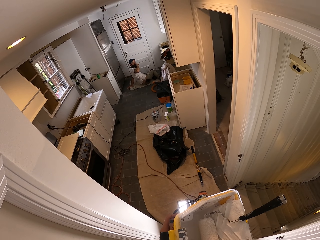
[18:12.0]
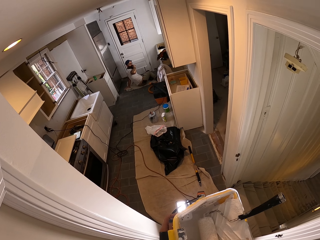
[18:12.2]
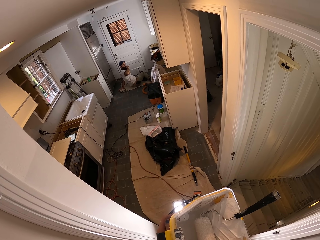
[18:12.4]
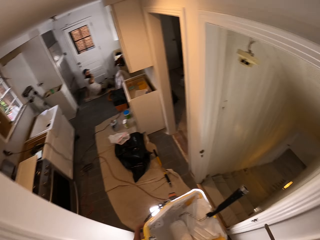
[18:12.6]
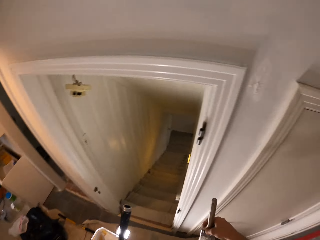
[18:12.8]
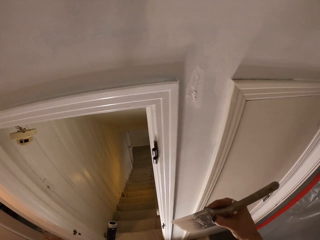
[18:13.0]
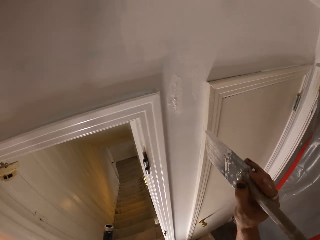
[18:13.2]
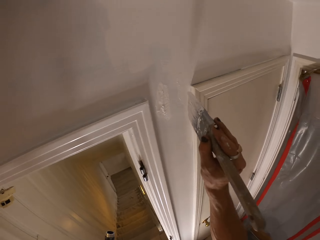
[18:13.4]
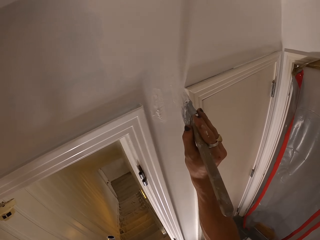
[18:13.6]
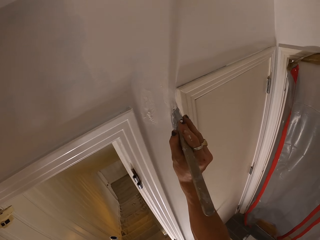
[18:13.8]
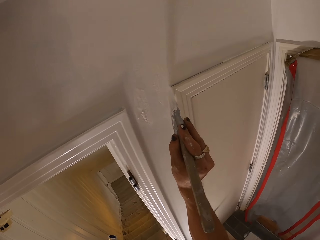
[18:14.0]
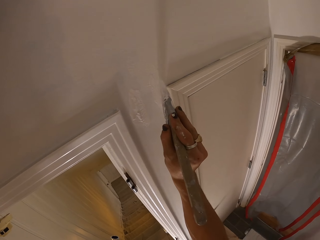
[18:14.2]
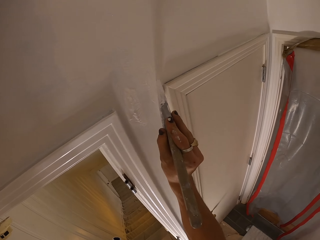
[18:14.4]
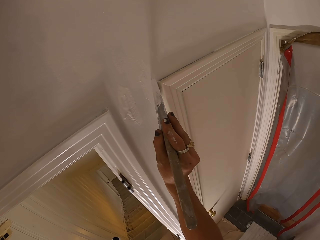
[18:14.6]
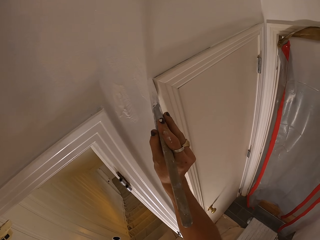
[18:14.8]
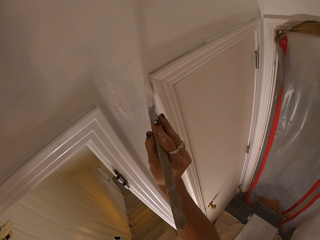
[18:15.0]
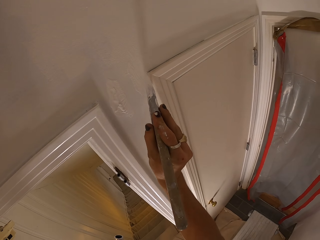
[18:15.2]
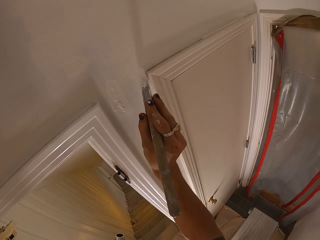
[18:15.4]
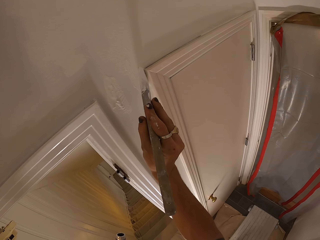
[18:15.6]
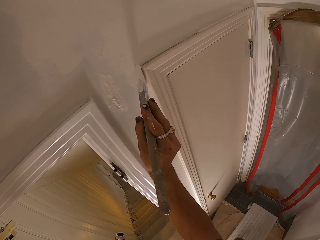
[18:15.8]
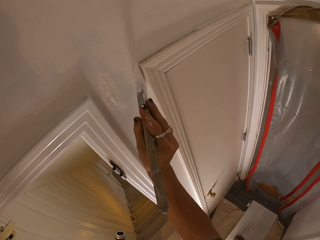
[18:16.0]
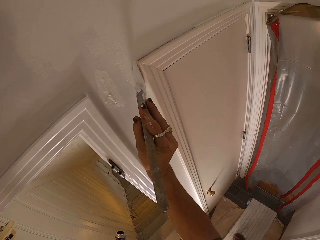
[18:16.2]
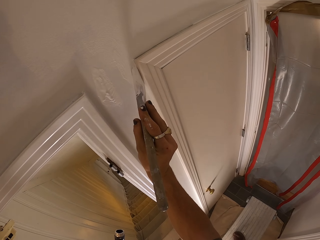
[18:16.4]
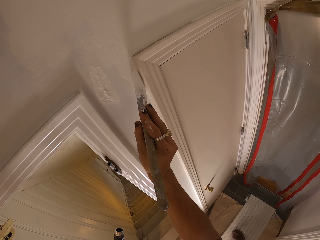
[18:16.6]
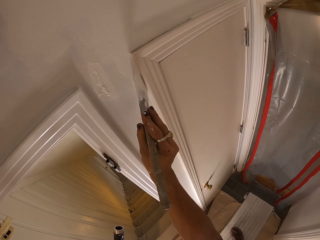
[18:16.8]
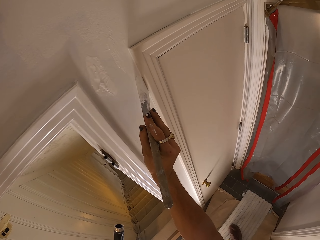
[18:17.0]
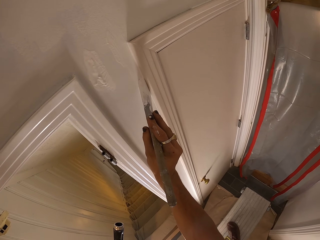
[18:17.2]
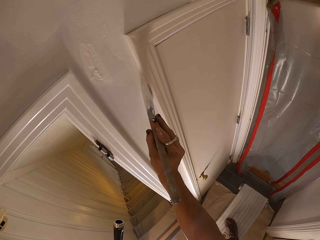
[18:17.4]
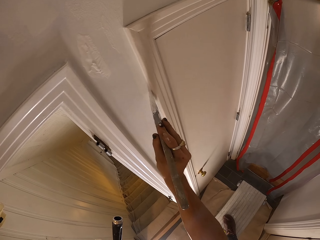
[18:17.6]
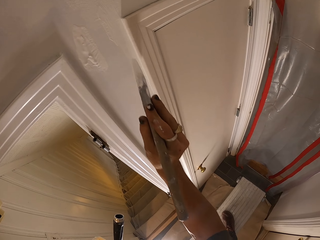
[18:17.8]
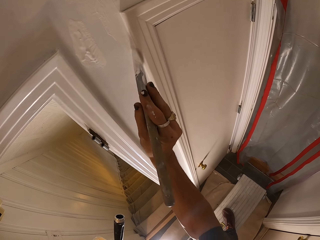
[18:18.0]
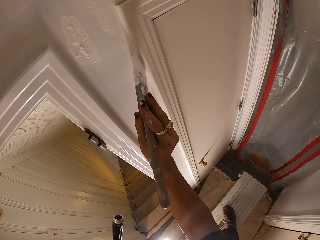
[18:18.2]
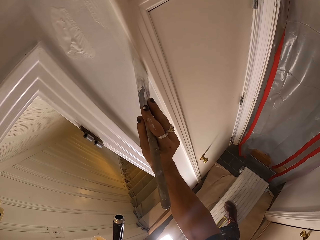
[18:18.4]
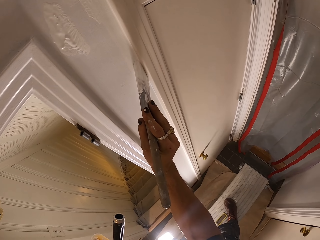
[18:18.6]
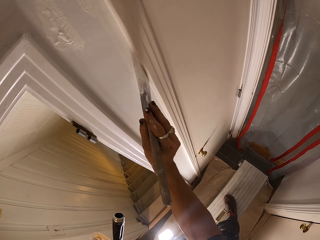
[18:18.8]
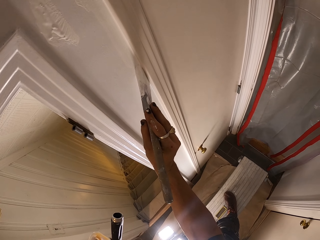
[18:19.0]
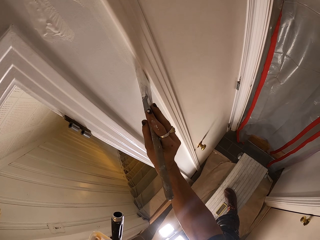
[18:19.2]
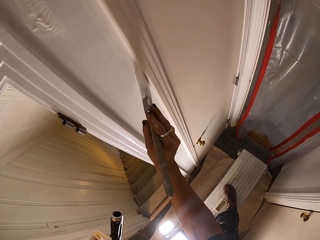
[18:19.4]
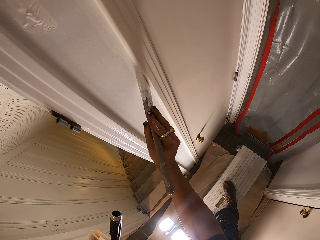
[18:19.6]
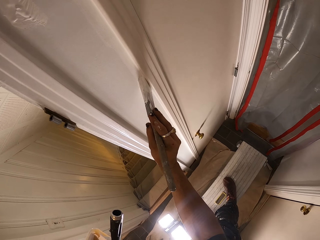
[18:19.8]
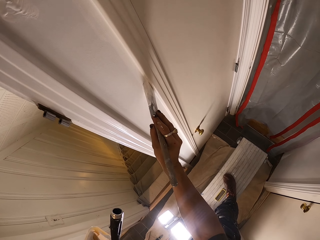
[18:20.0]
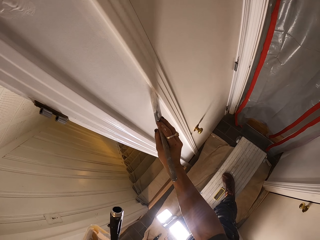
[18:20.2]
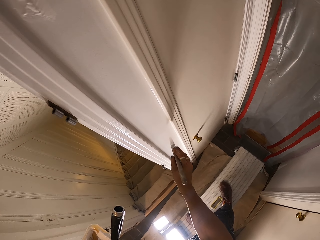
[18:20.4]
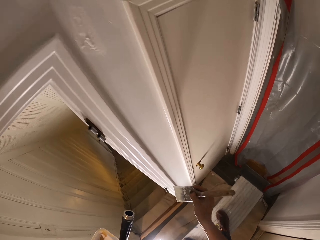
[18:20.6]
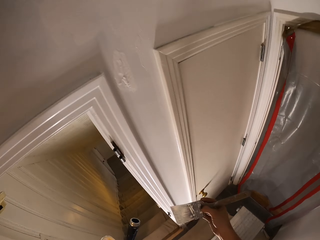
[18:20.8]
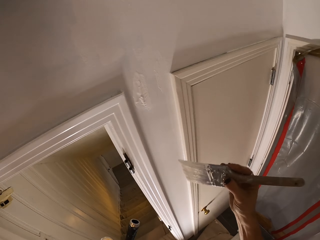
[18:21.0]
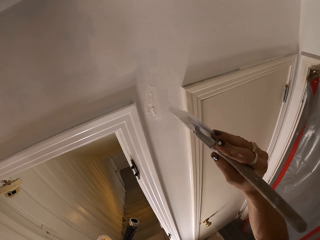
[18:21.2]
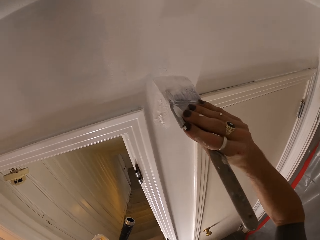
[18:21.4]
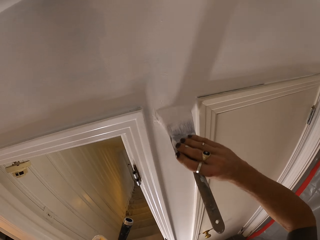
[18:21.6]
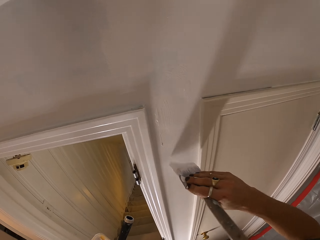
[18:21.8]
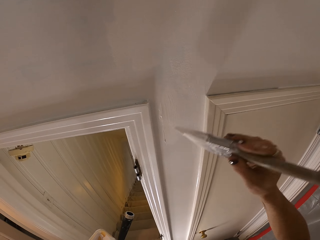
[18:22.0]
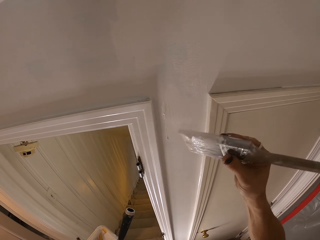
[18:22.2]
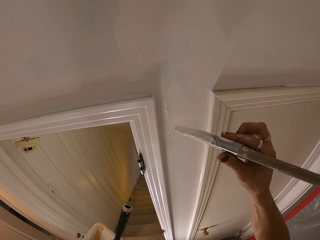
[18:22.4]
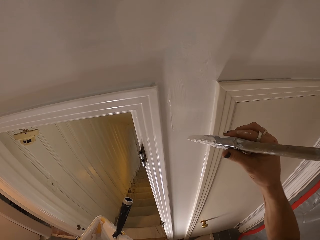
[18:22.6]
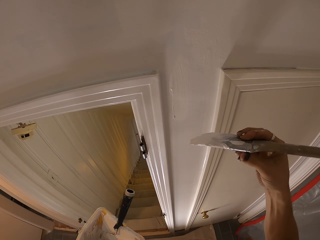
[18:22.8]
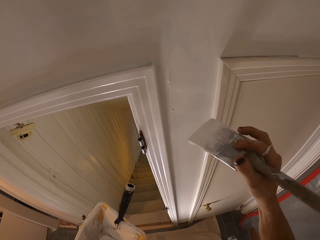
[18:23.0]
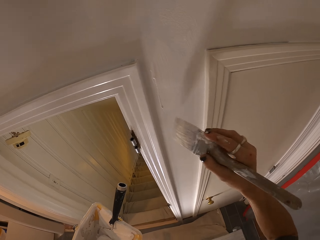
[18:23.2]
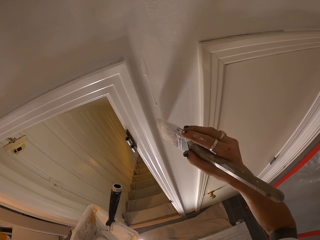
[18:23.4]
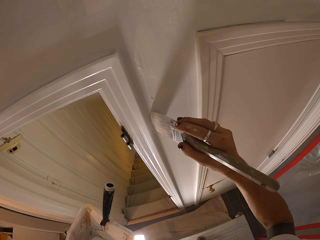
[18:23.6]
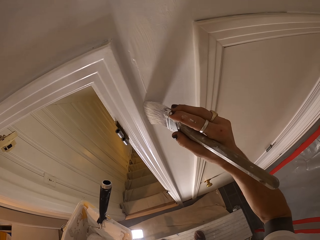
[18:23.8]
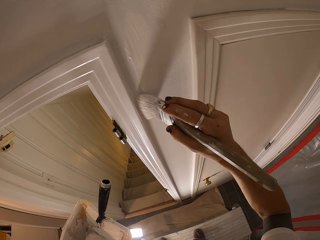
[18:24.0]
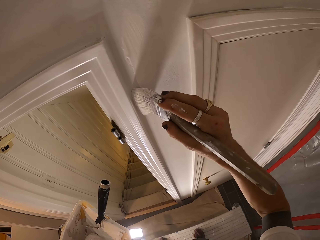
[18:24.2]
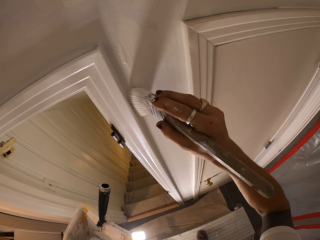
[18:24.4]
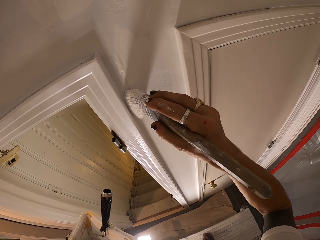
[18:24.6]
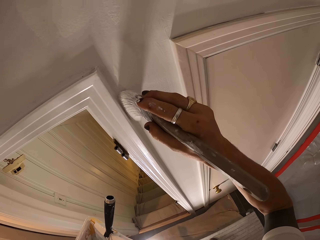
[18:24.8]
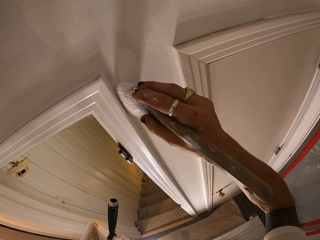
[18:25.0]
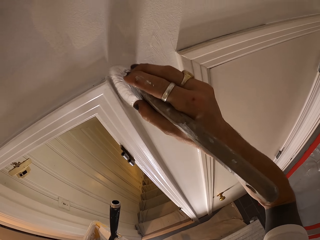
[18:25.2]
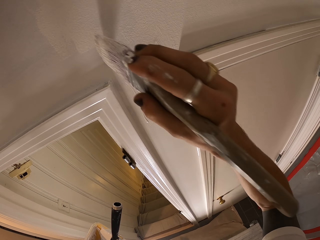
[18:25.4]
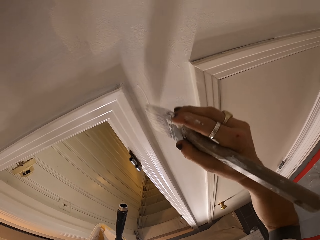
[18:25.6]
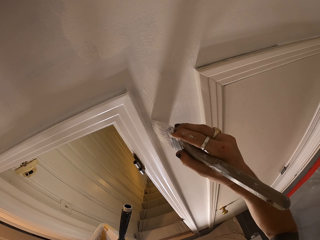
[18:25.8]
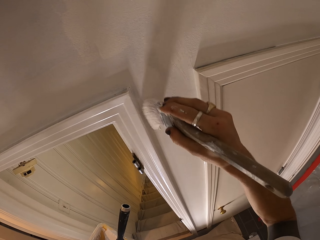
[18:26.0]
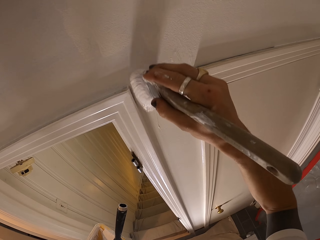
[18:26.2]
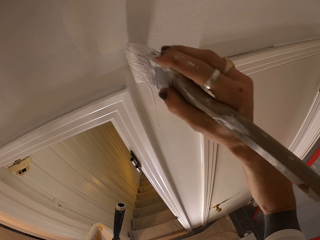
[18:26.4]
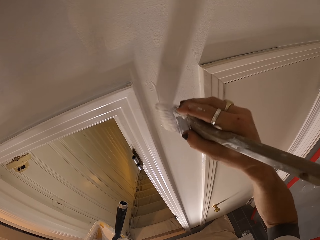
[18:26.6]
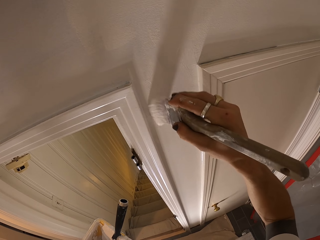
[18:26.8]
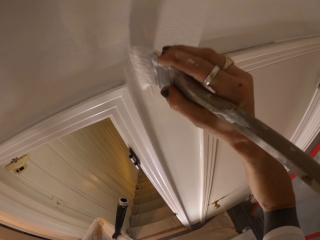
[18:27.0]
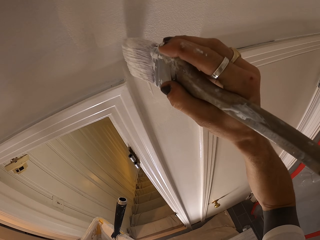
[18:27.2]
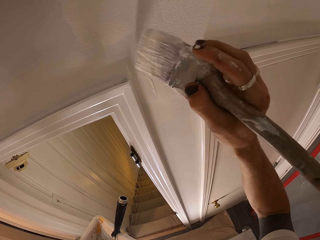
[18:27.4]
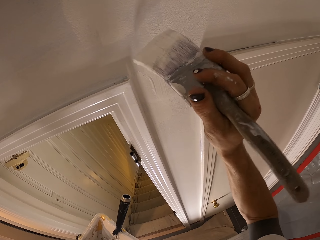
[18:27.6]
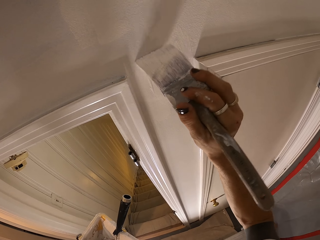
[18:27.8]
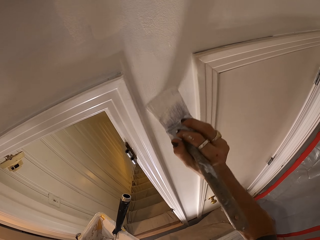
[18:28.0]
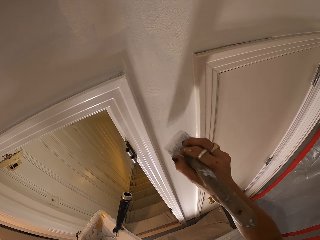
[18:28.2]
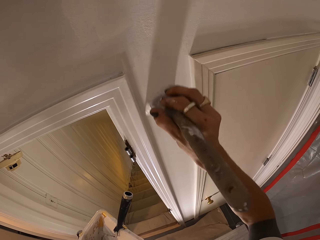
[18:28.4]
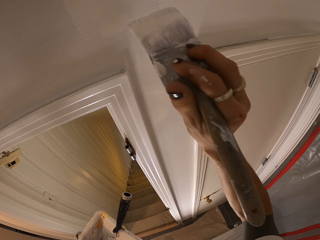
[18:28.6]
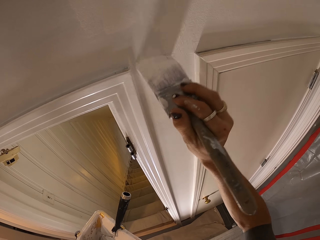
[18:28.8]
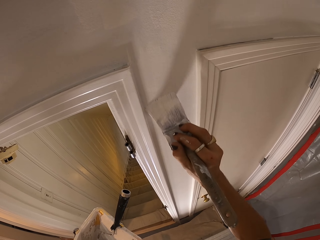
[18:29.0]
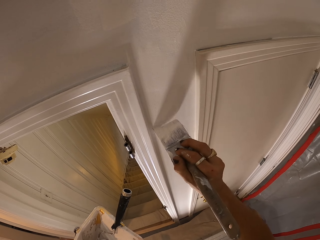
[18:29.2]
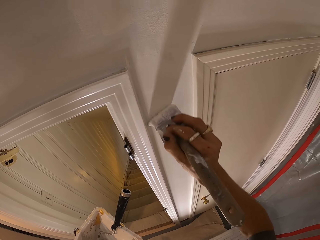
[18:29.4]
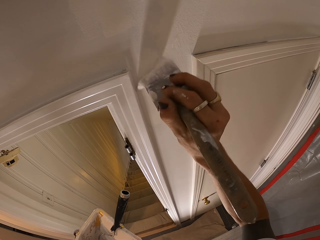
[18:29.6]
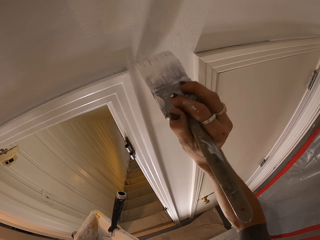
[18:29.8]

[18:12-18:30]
The camera wearer paints the wall. He adjusts the brush with his hands. He paints the wall with the paint brush.

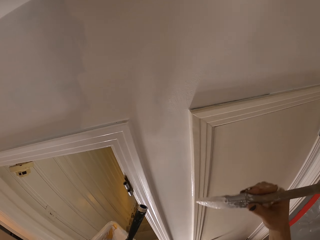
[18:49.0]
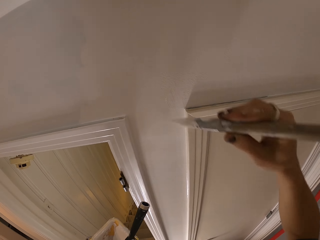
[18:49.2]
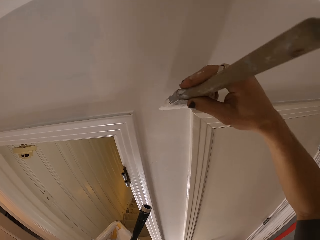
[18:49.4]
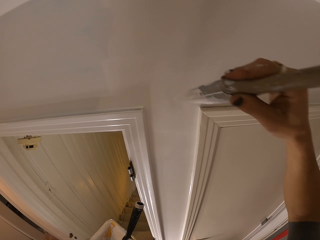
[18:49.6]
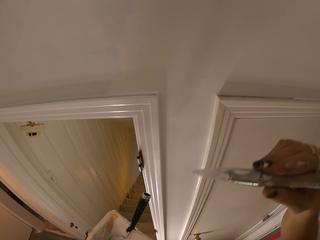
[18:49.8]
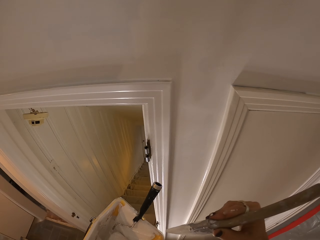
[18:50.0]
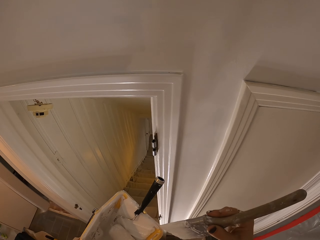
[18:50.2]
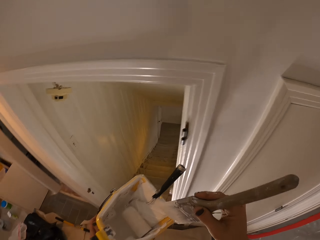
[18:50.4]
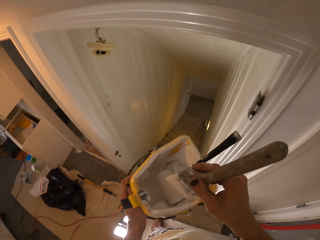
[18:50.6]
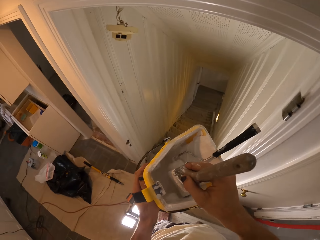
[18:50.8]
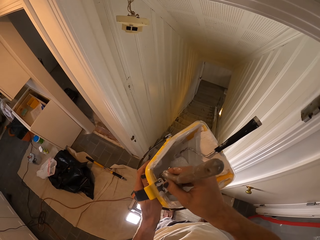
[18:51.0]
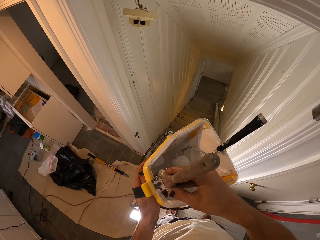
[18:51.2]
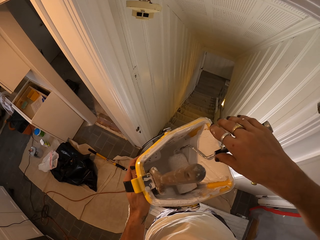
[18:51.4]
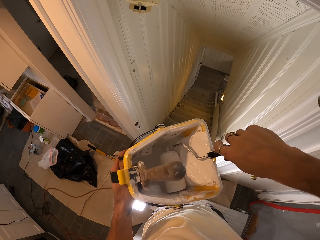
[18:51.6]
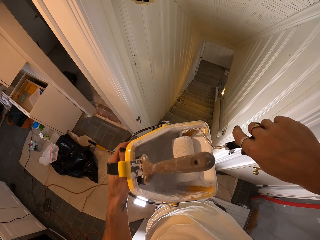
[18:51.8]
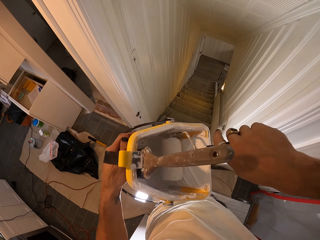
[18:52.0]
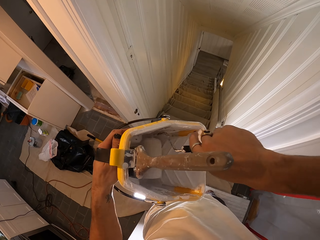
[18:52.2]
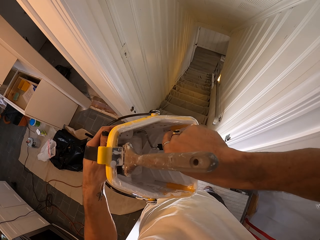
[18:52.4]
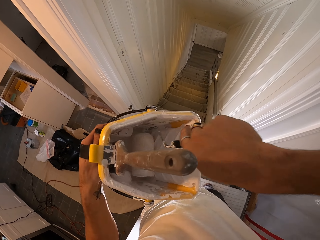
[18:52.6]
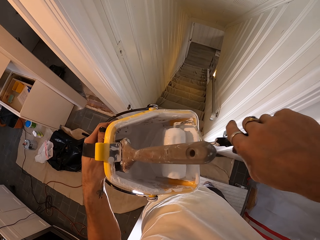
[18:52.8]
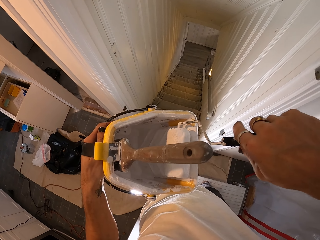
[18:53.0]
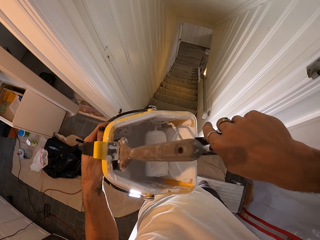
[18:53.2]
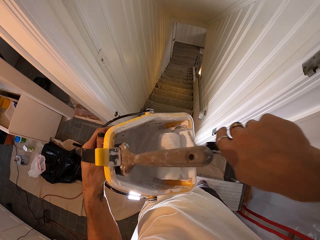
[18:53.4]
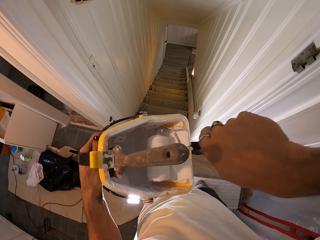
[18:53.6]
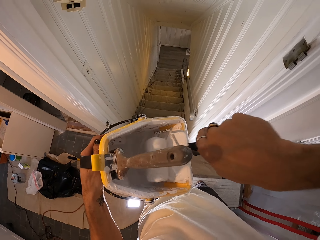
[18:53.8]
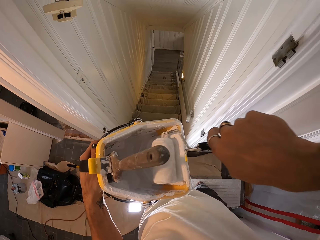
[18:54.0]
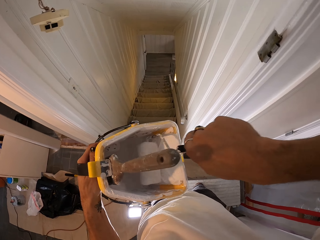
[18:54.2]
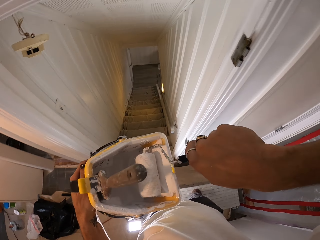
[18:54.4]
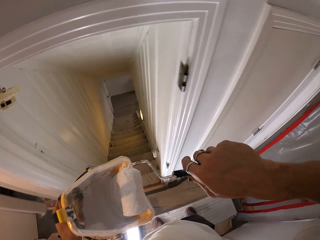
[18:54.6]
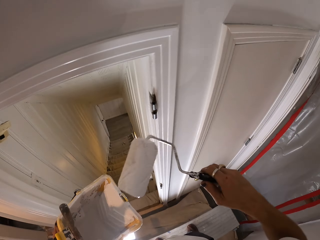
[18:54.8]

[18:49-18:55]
The camera wearer drops the paintbrush into a bowl of paint with his right hand. He places his right hand on a trim roller or paint roller in the bowl of paint. He dips the trim roller into the bowl of paint with his right hand.
